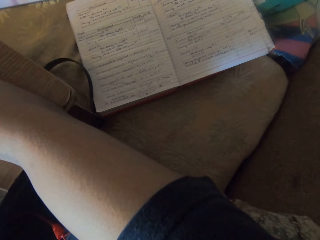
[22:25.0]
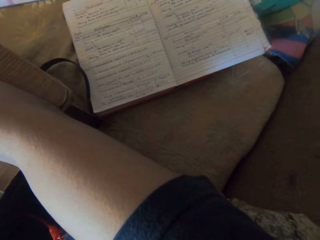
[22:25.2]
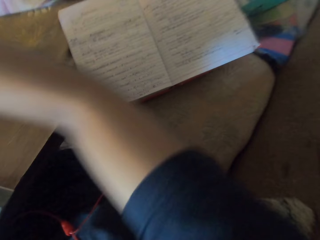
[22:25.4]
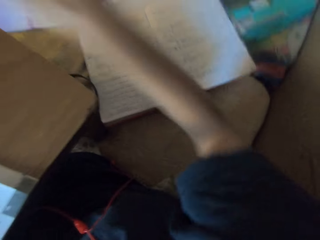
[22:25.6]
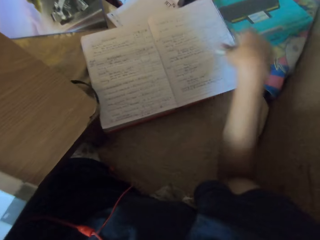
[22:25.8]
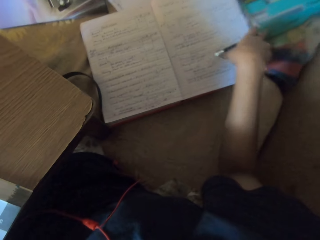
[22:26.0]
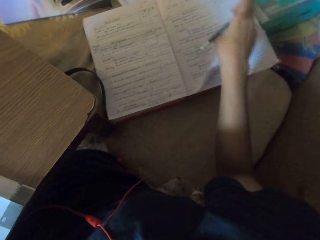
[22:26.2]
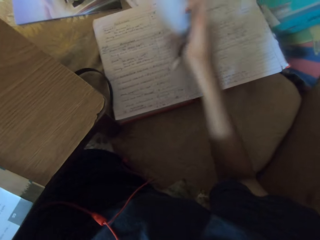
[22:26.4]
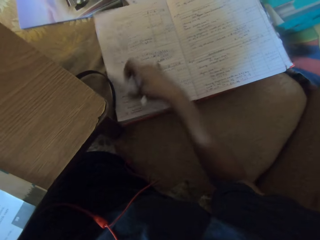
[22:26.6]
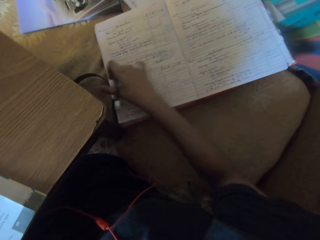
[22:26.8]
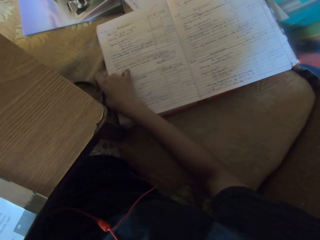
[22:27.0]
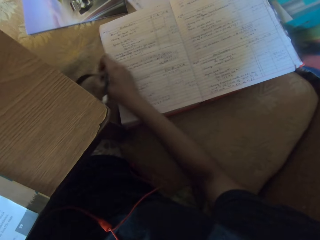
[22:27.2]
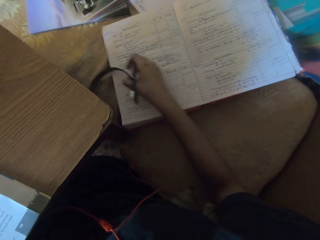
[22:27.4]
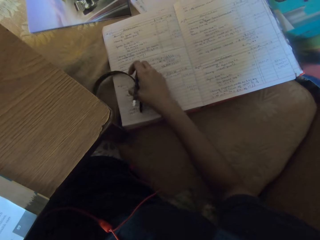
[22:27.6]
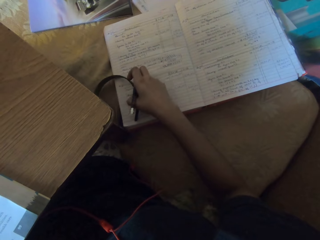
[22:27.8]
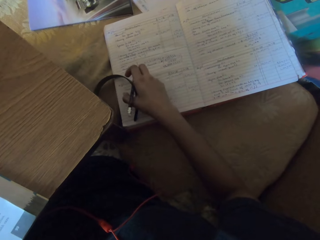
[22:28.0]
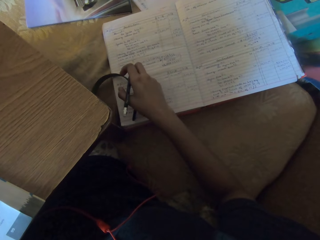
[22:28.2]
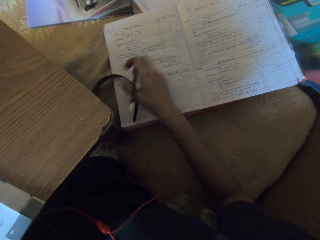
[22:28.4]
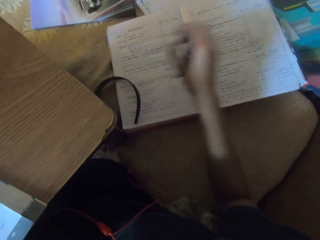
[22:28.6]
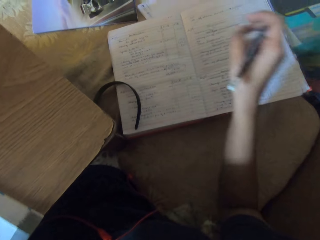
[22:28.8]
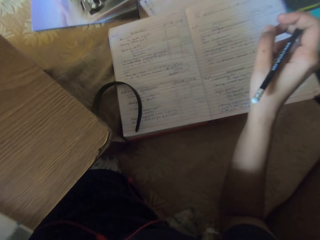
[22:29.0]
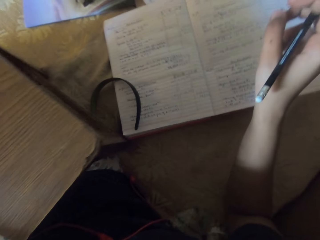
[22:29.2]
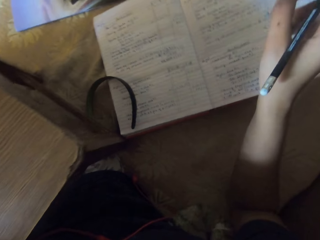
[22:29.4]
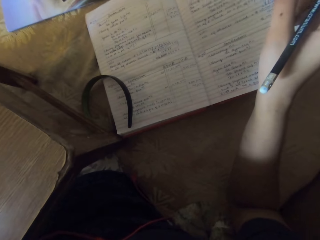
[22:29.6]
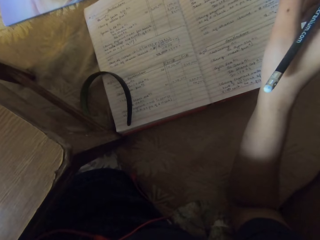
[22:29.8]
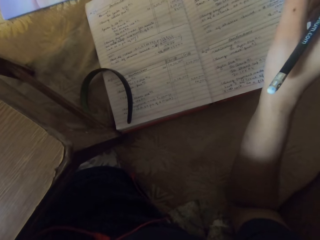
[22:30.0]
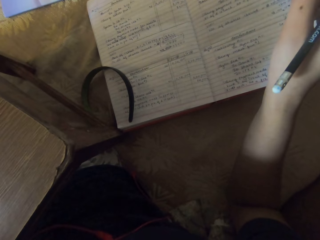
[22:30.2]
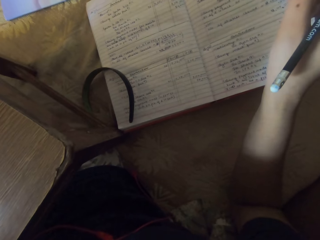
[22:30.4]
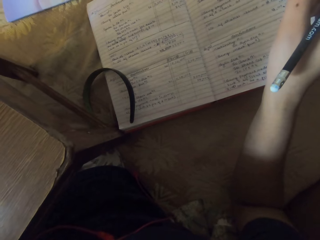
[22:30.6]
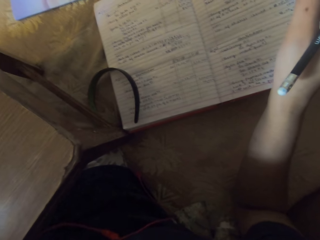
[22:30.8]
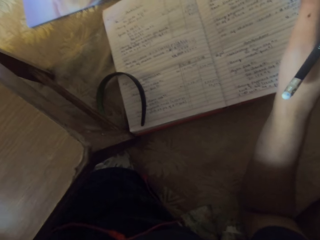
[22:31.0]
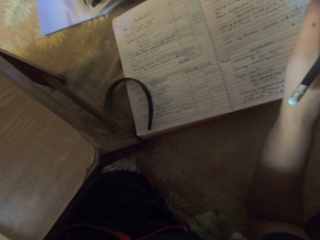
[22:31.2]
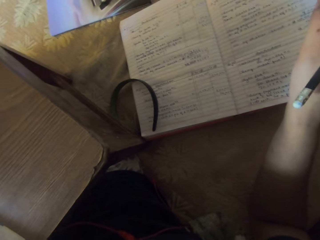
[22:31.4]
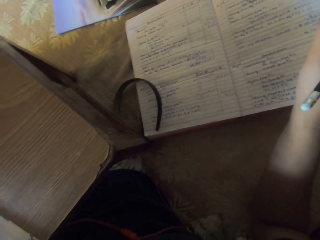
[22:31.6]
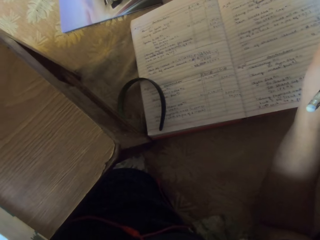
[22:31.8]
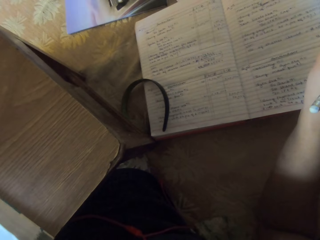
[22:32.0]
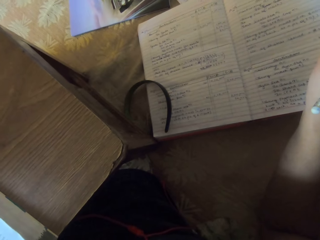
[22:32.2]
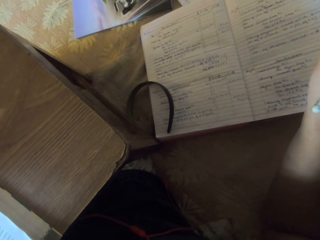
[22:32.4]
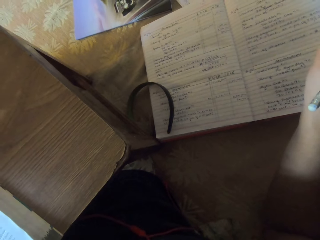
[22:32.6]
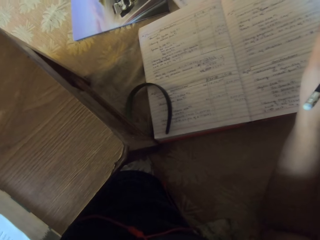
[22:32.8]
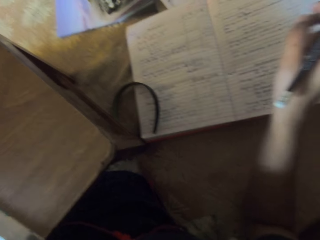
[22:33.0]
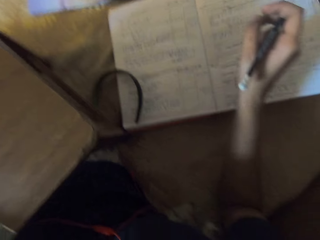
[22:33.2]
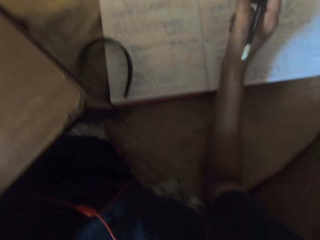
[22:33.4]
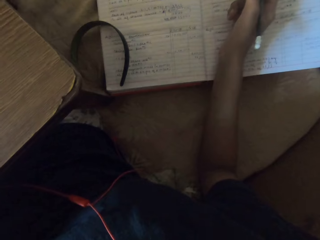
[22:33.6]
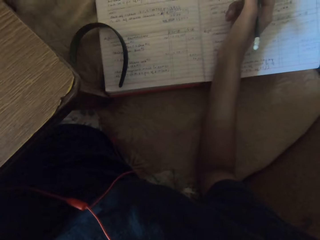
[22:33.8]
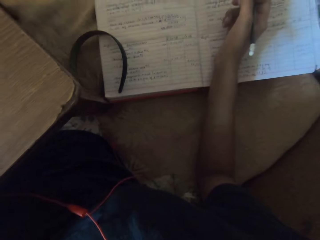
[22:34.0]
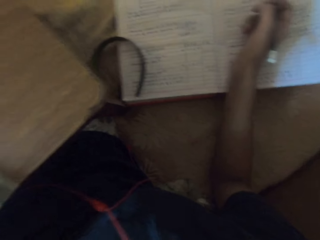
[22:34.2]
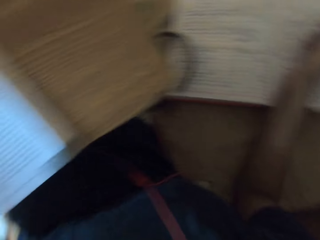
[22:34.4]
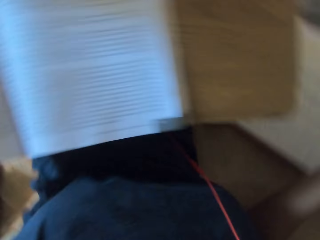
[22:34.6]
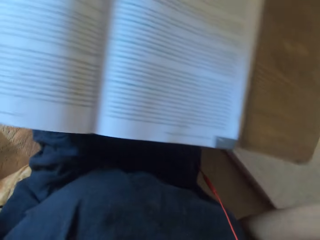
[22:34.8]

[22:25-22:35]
The camera wearer opens a book. She flips a page on the book on the floor with her right hand. She takes a headband from the floor with her left hand. She places the headband on the book with her right hand. She places her right hand on the book on the floor.

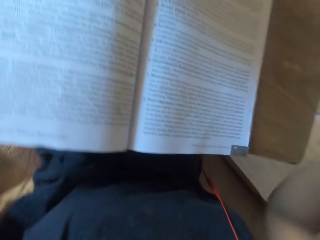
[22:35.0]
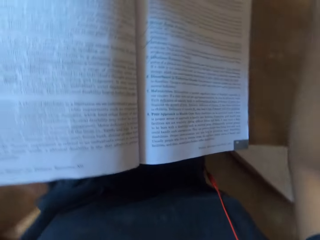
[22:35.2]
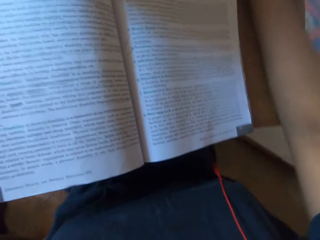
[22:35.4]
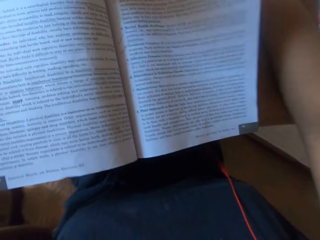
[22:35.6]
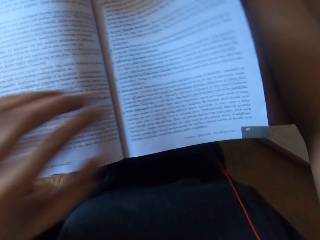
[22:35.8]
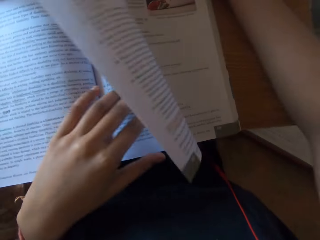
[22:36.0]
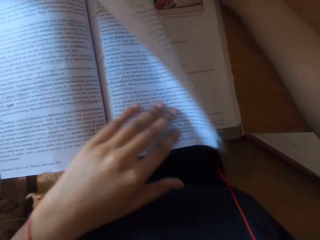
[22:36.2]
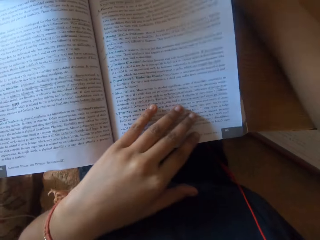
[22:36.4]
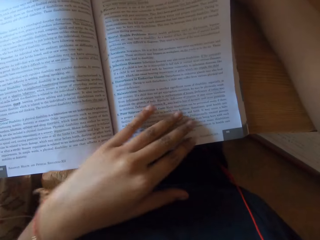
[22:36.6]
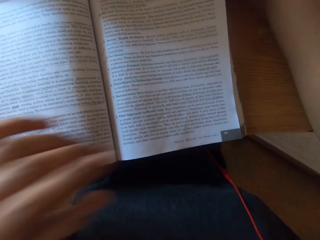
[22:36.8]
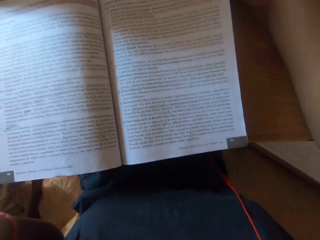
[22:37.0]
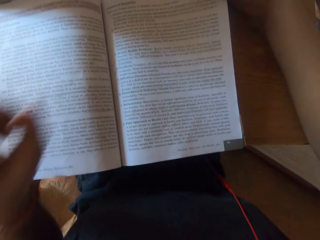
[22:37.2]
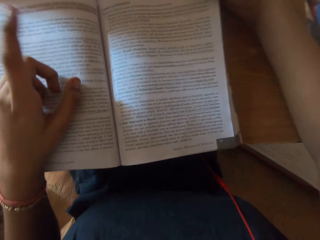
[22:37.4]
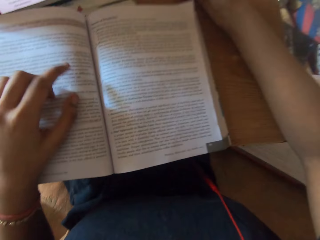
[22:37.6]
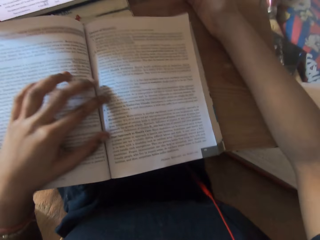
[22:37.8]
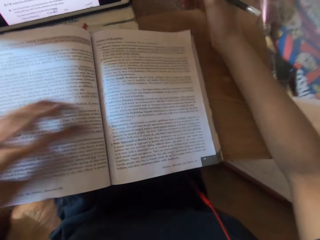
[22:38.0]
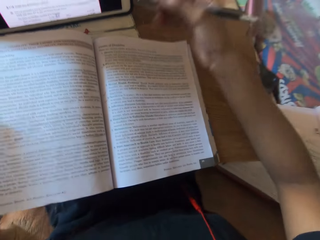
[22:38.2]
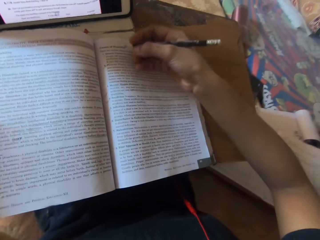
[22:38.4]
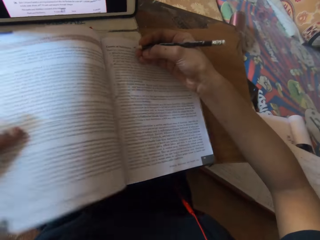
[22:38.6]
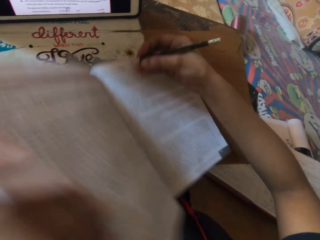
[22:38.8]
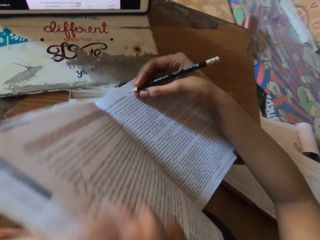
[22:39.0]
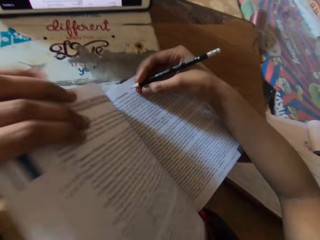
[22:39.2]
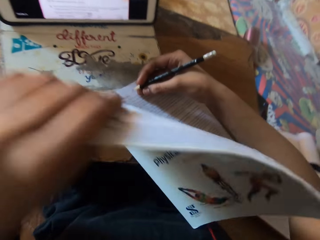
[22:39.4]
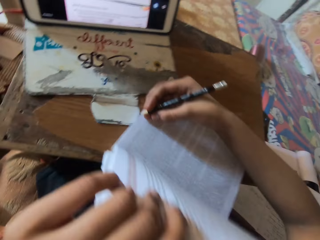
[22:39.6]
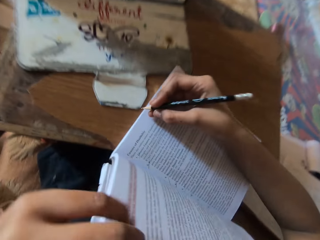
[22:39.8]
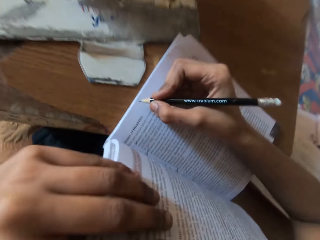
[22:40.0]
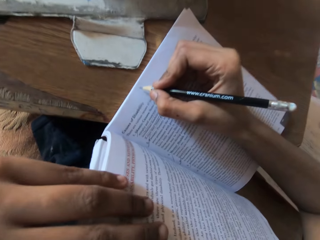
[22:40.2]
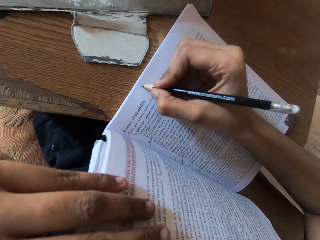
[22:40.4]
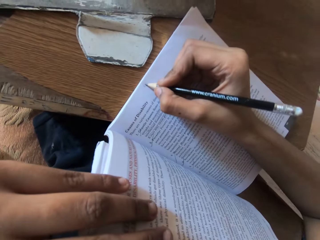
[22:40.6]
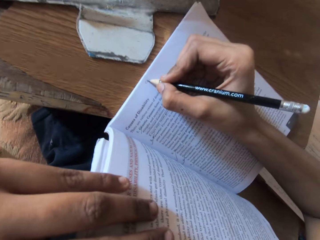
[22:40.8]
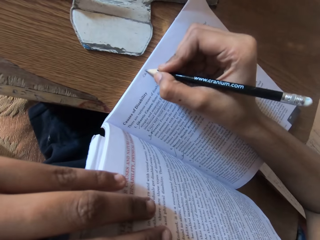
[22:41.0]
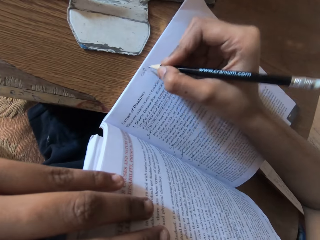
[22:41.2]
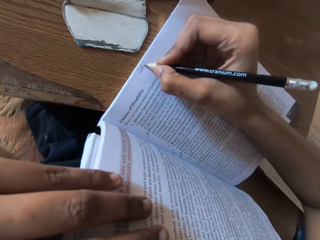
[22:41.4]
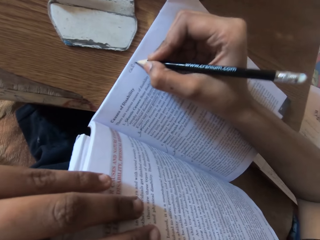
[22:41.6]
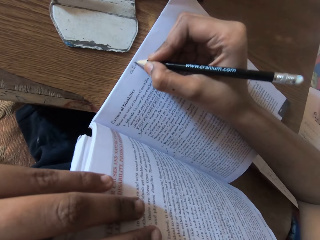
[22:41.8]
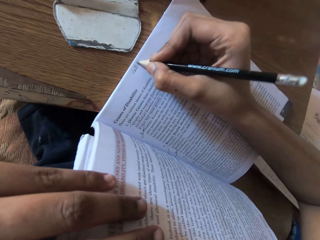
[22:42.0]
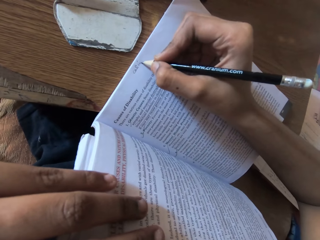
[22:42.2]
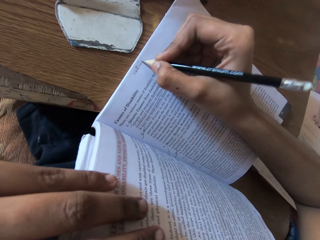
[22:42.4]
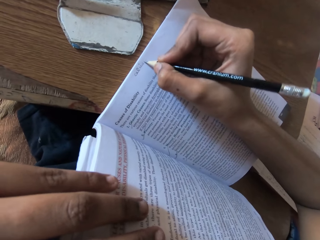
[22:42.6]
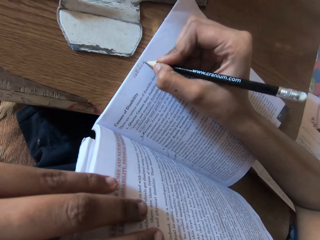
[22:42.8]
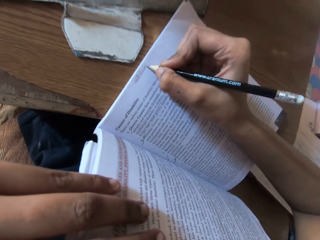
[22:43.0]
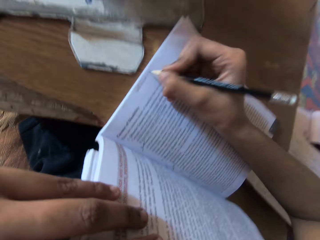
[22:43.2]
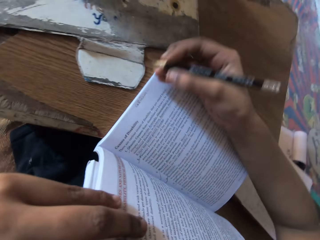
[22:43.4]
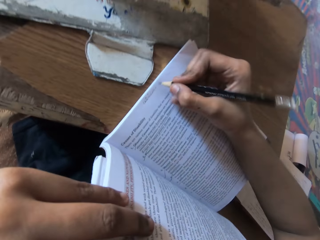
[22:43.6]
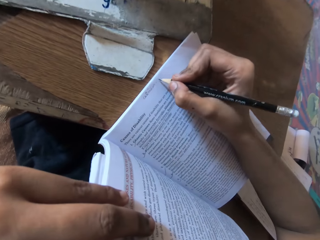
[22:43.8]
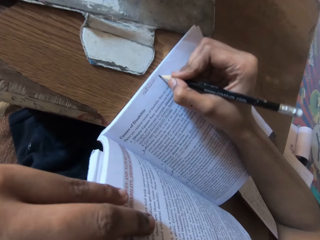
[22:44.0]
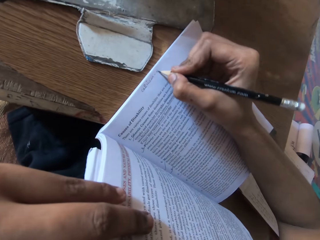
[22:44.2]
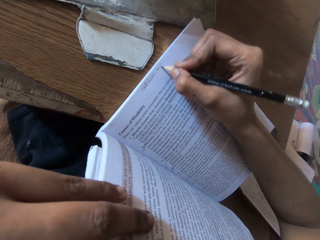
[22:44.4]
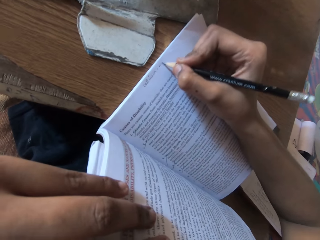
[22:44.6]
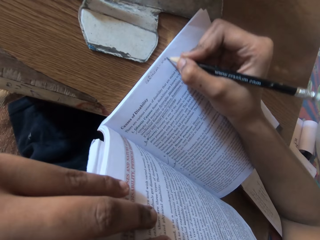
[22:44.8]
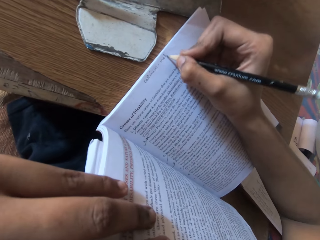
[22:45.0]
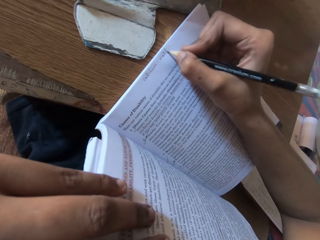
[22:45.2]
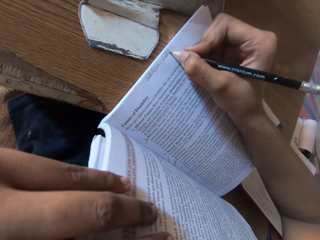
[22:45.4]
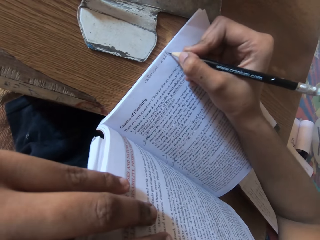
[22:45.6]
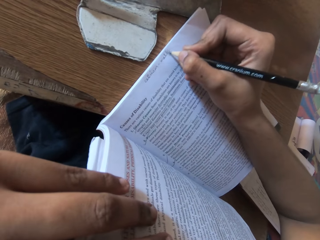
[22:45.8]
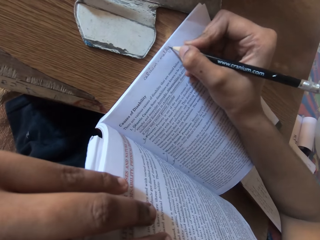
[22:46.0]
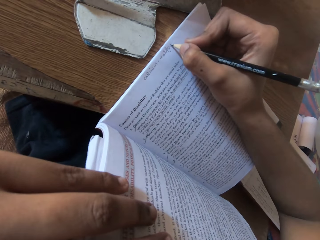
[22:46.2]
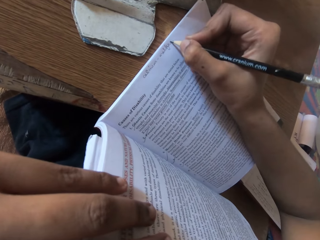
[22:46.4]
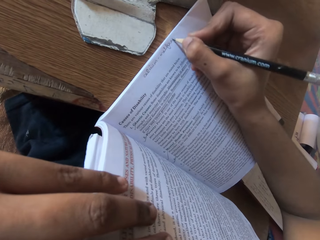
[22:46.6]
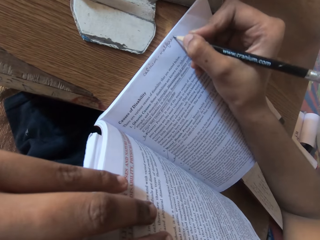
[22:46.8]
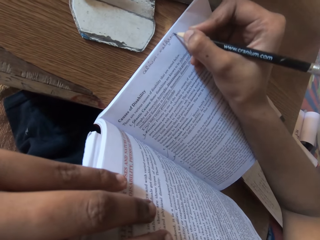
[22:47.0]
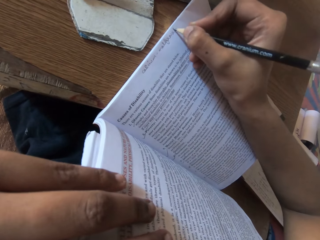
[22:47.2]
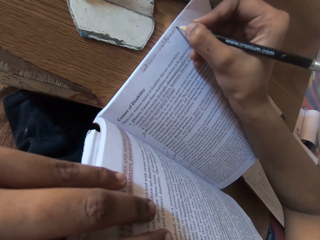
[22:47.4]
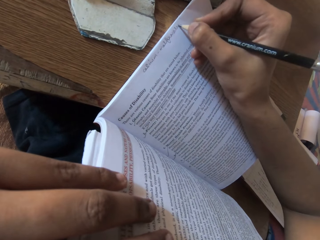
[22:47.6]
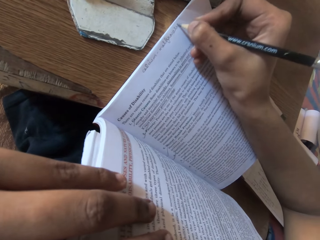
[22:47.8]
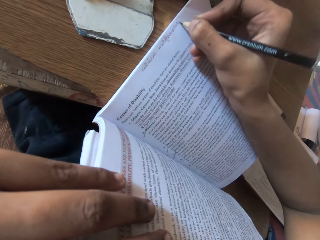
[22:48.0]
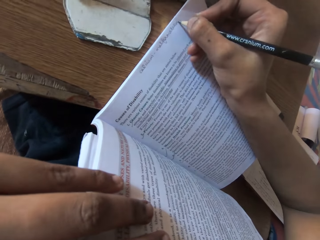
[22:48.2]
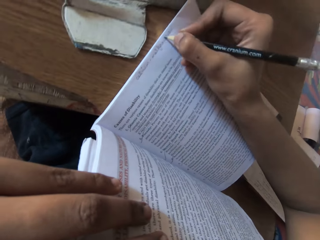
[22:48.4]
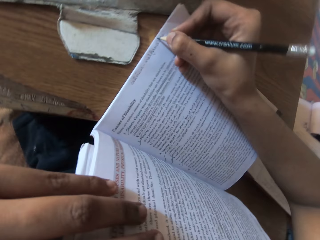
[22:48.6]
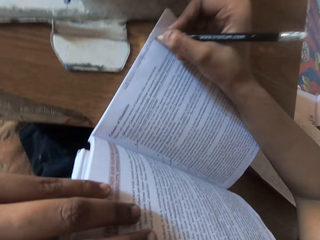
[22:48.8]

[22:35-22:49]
The camera wearer places her right hand on the table. She holds down the page on the book with her left hand. She reads the book on the table. She opens a book page. She places her right hand on the book. She pulls the book closer. She adjusts the book on the table with her left hand. She writes on the page of the book with the pencil in her right hand.
